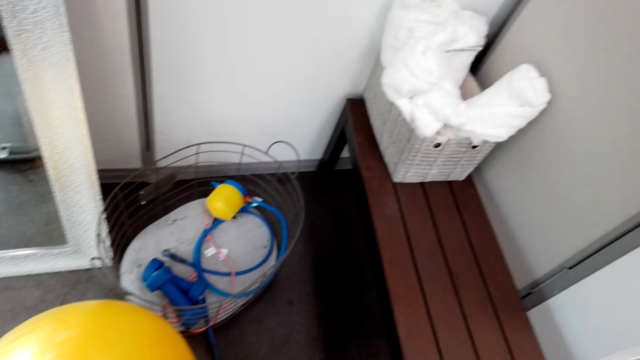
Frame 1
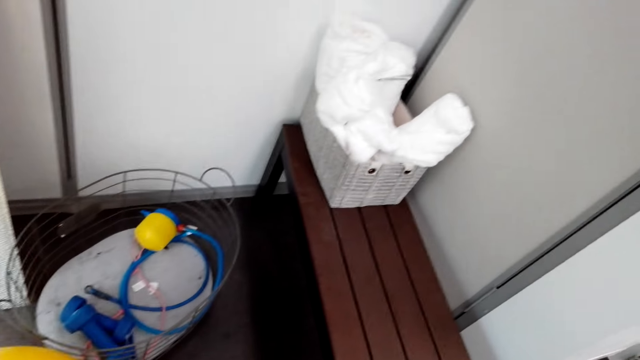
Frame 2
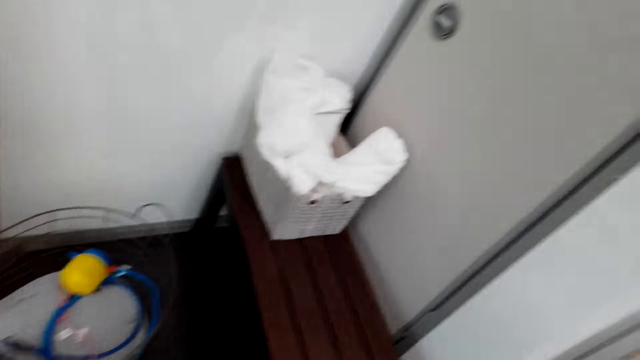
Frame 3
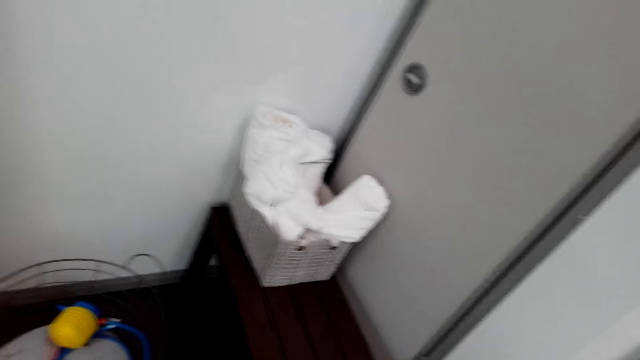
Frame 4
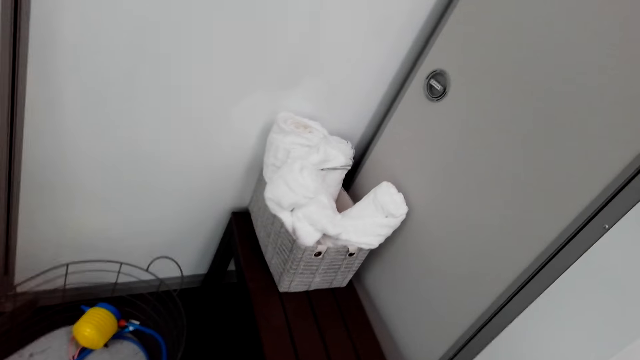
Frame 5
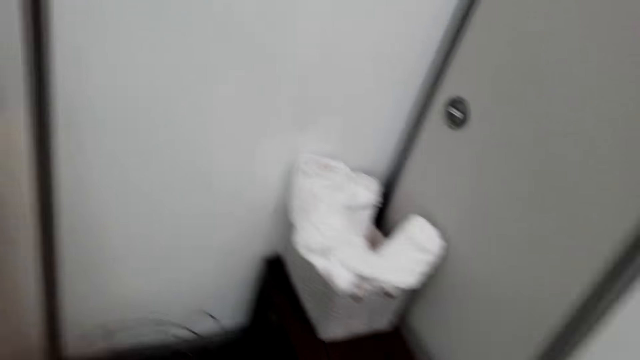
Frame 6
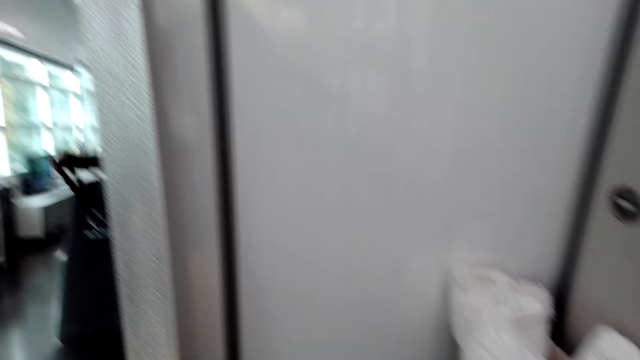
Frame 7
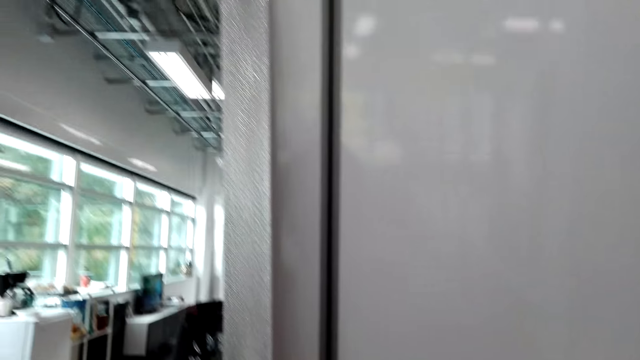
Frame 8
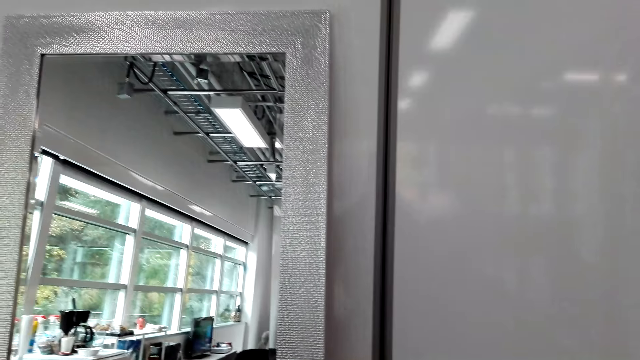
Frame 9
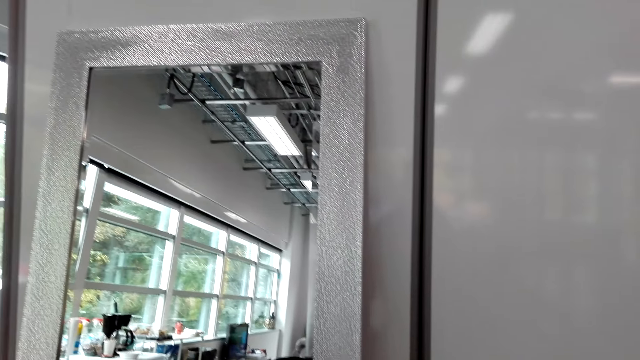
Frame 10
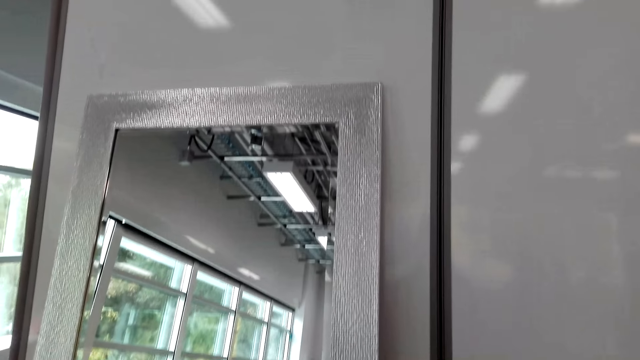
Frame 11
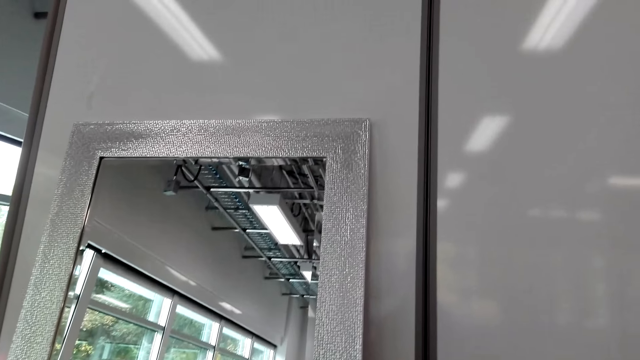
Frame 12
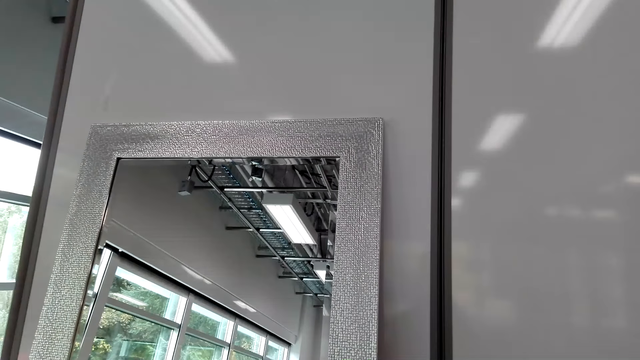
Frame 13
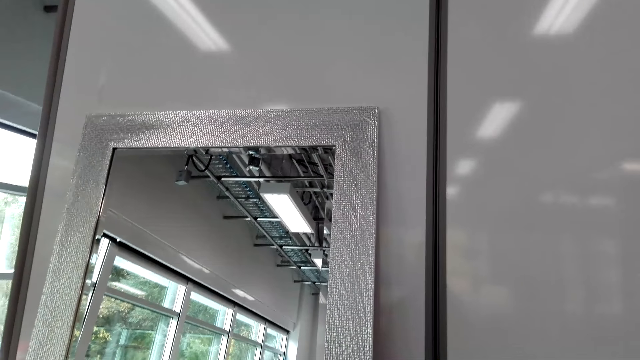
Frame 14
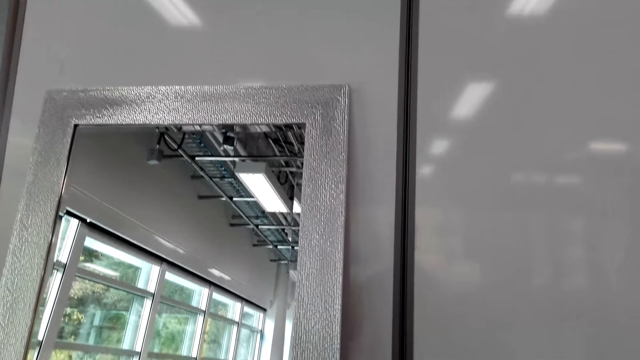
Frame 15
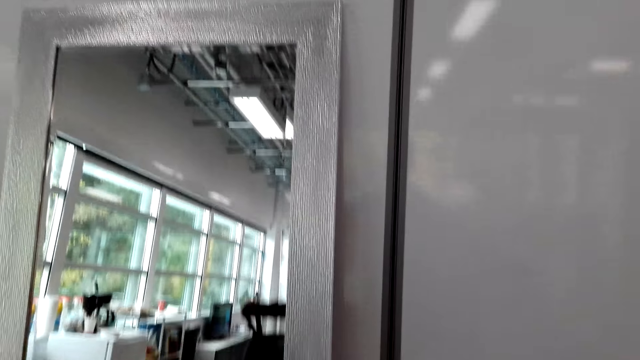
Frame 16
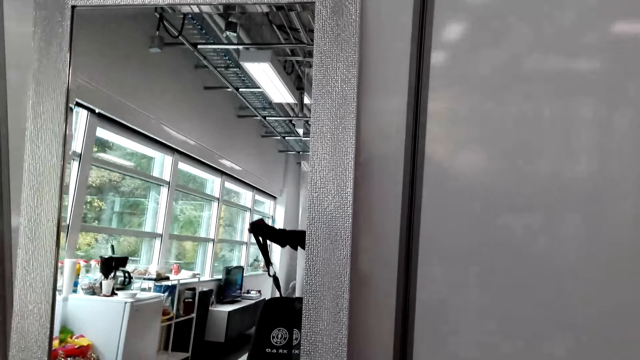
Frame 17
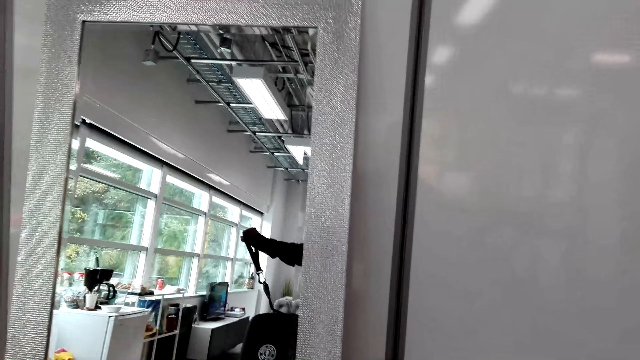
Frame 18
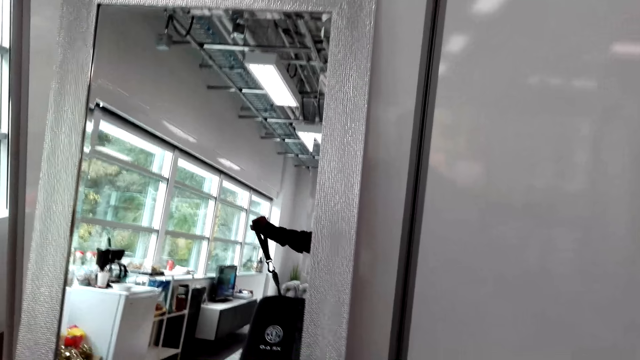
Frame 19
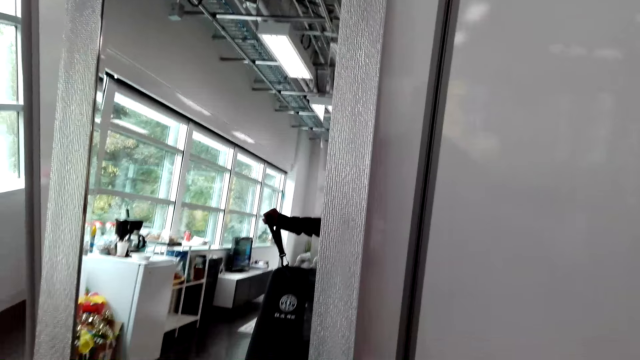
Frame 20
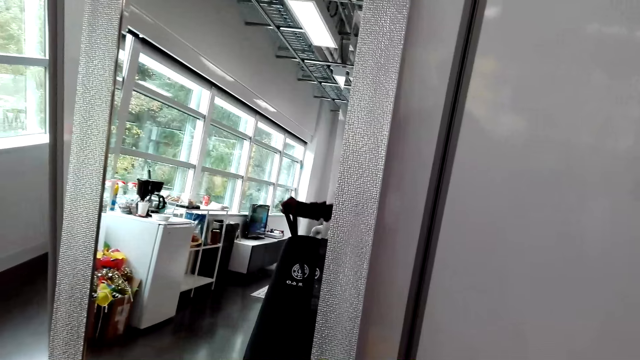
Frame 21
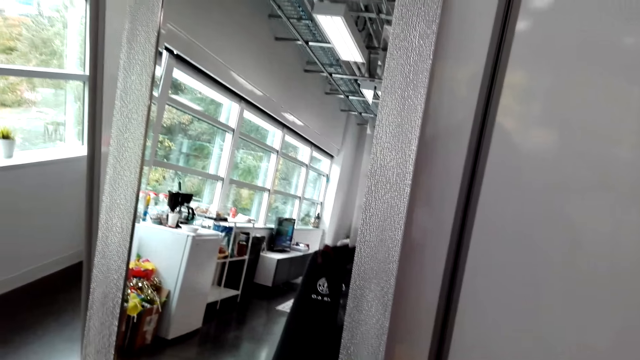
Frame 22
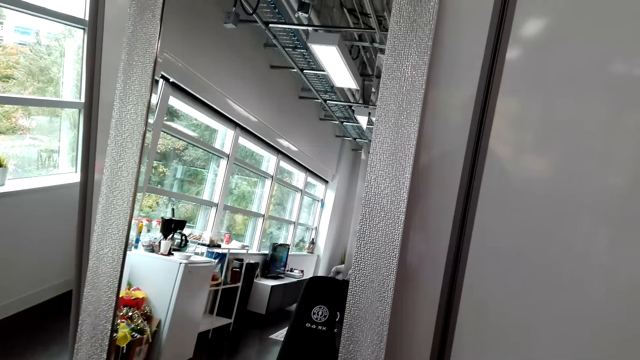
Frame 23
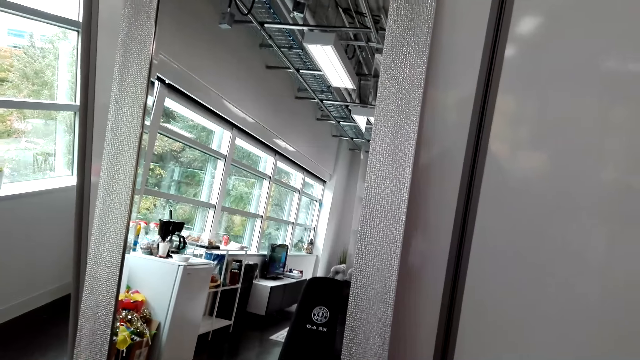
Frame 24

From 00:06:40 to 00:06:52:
The camera wearer stares at the mirror. They pull something.

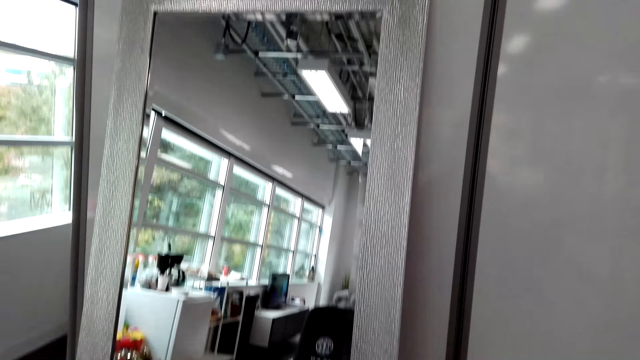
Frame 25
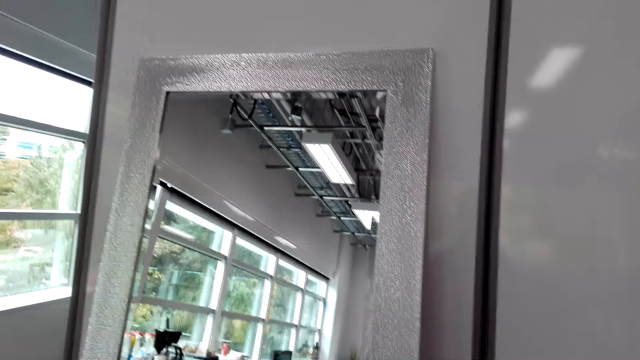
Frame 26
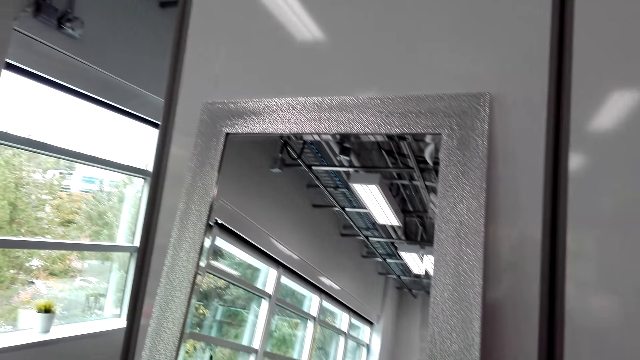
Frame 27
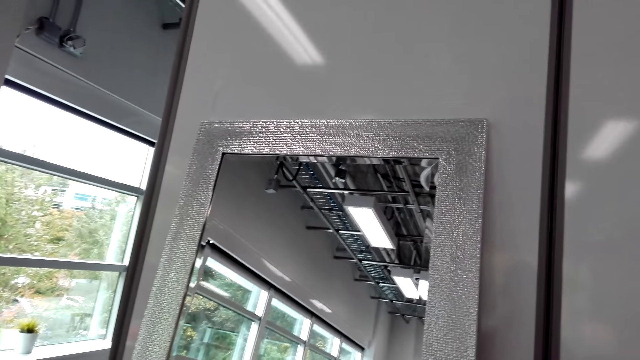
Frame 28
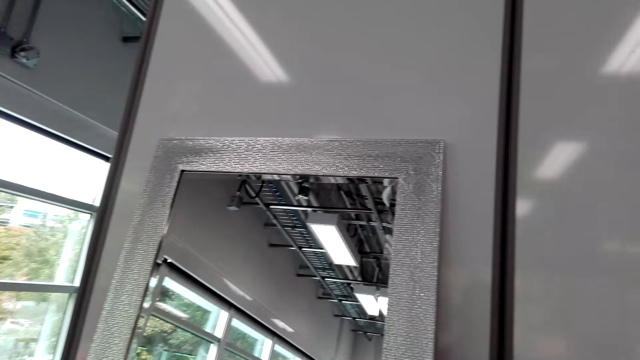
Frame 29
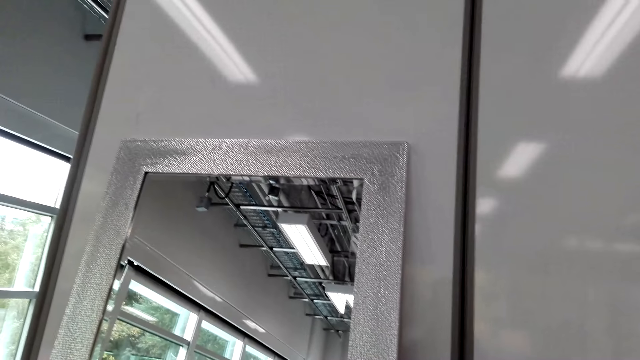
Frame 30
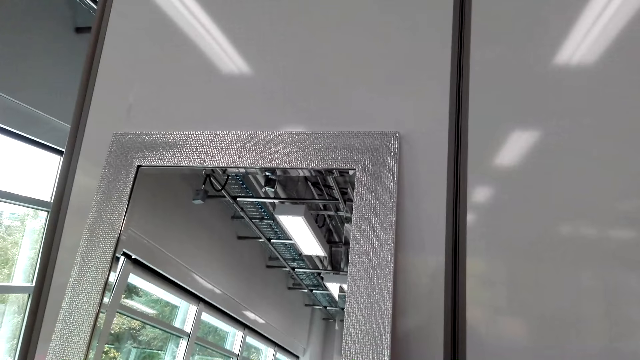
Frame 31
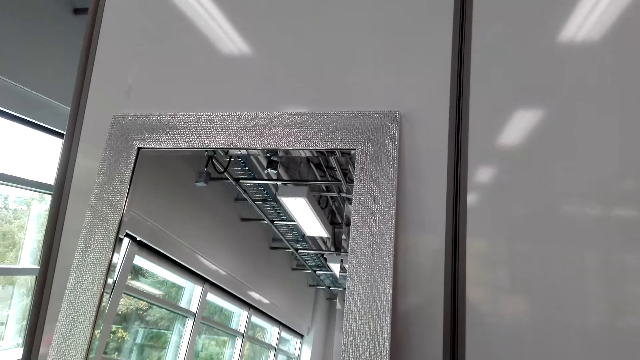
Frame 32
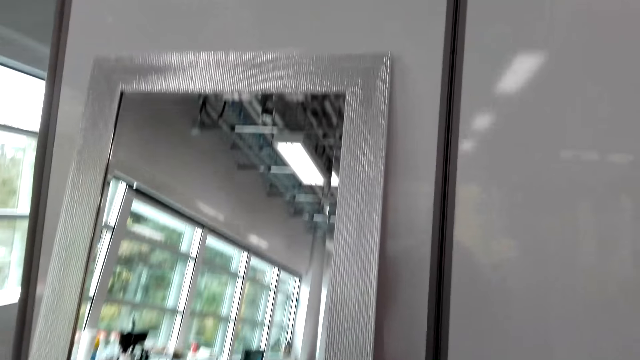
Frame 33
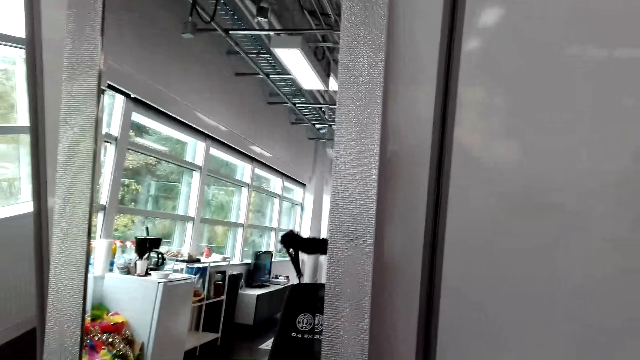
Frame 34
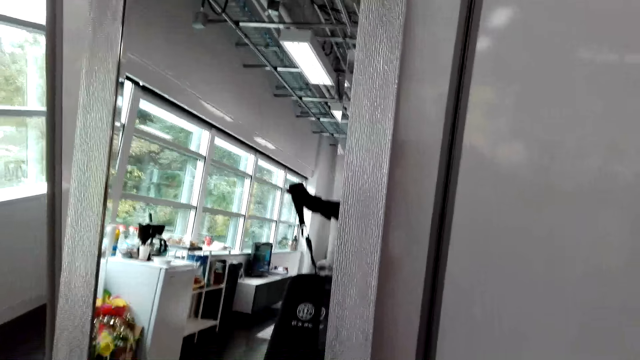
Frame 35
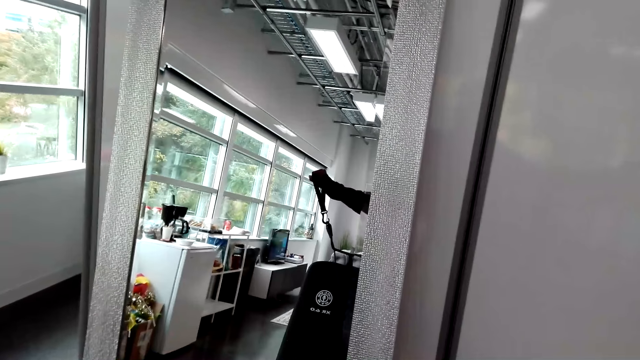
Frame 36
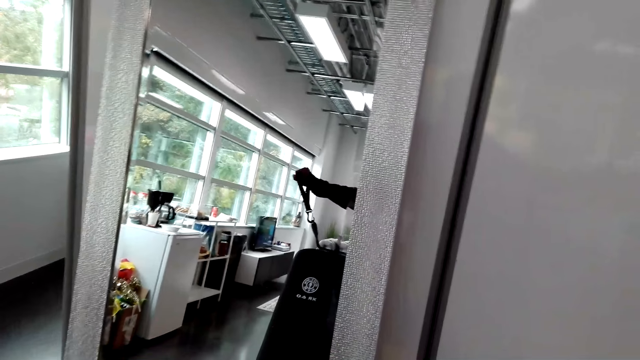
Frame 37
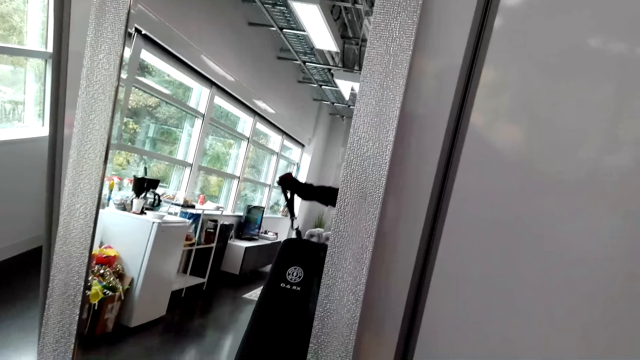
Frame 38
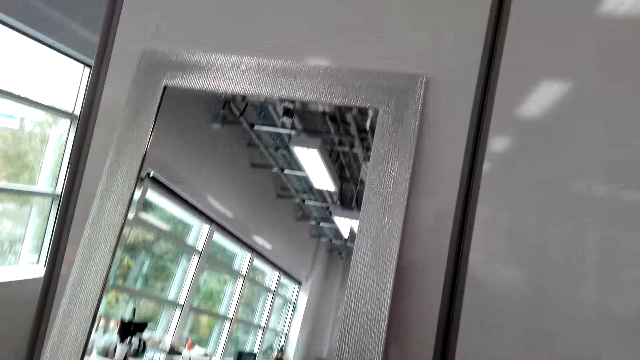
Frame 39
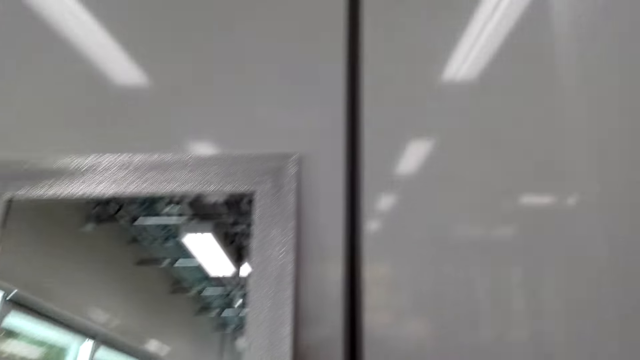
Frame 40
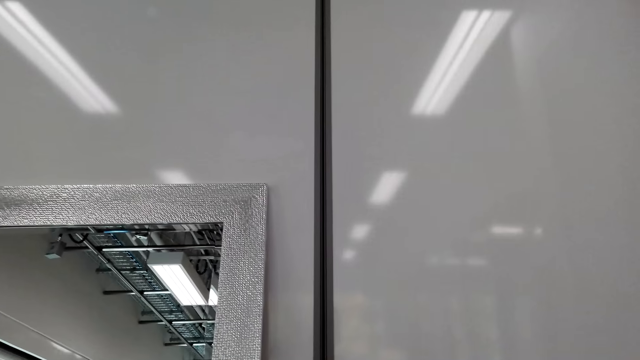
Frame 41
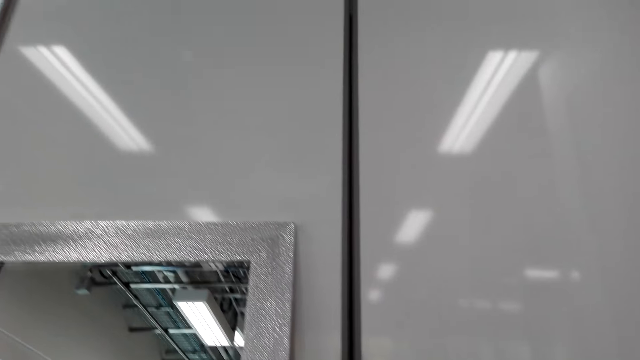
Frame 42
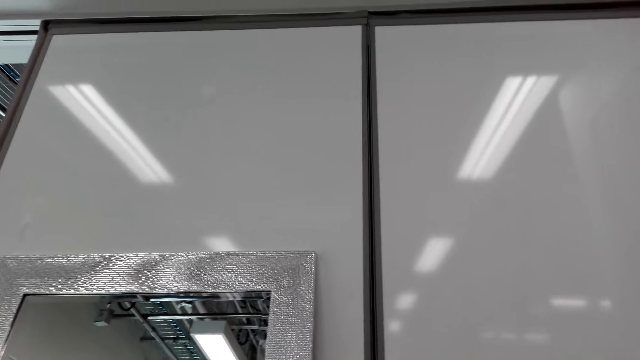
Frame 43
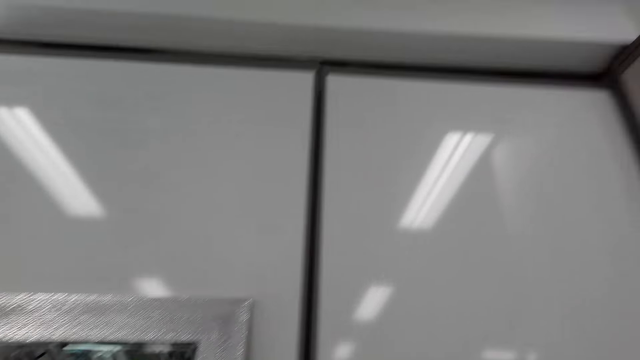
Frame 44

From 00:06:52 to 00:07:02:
The camera wearer stares at the mirror. They pull something.
